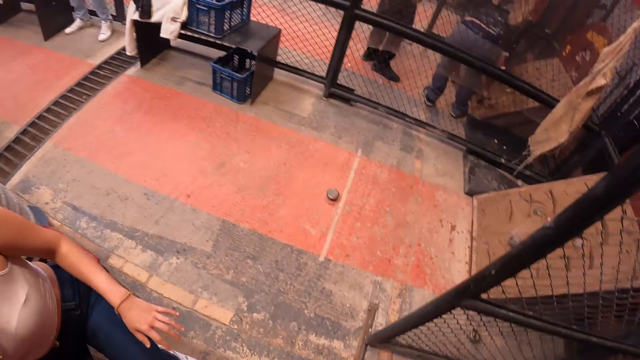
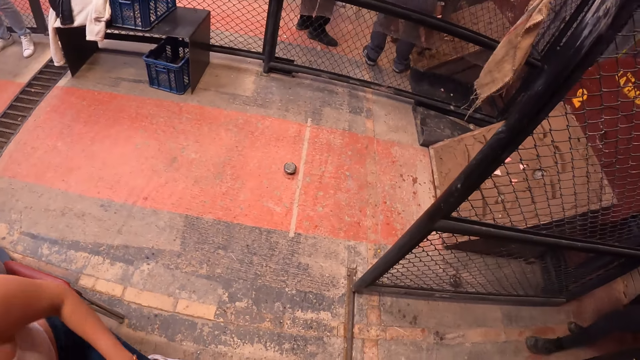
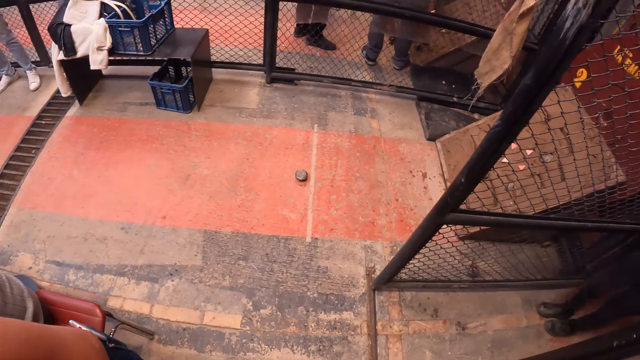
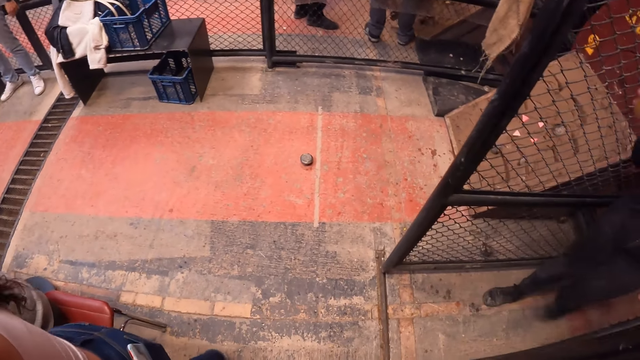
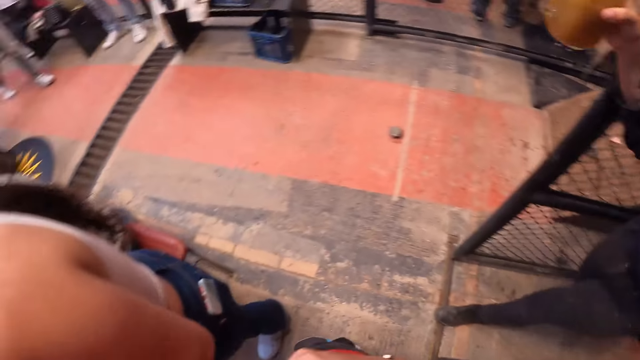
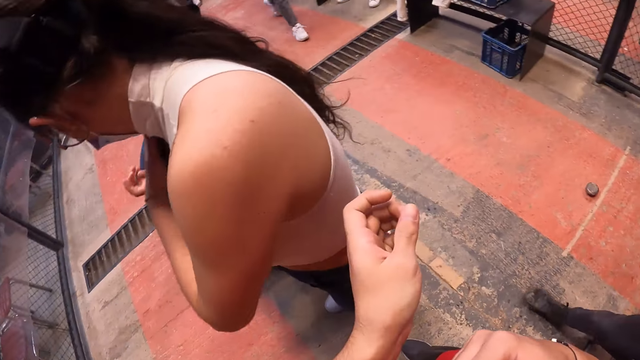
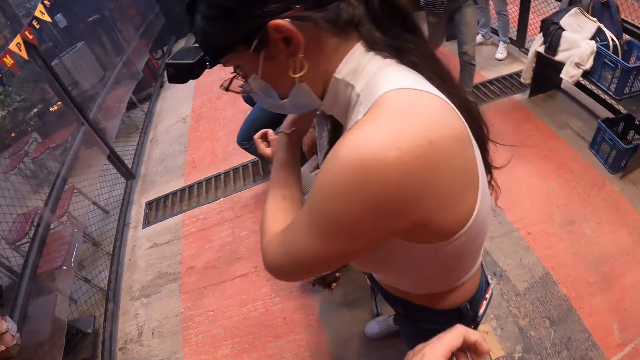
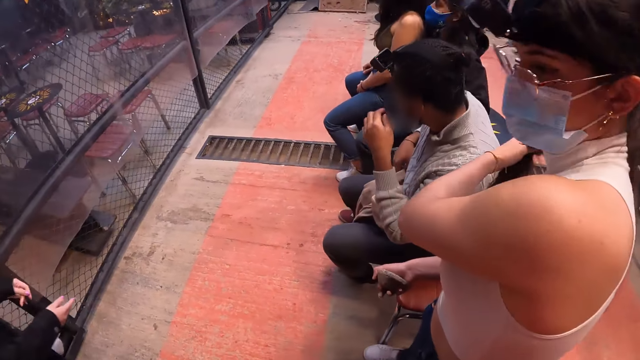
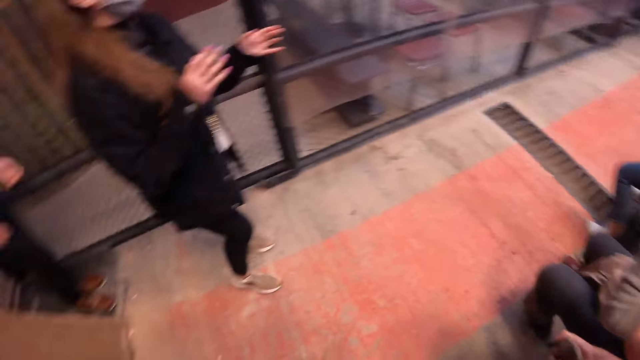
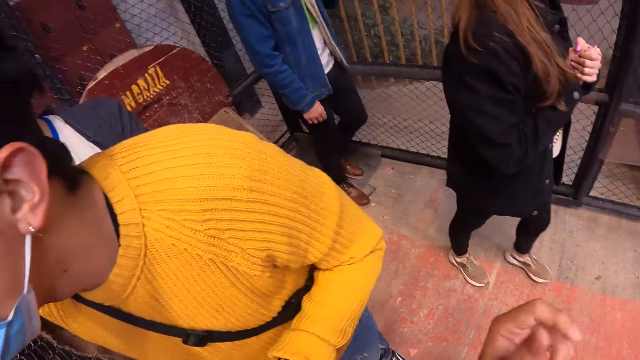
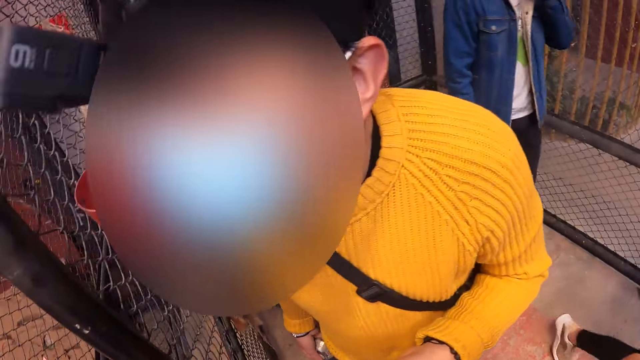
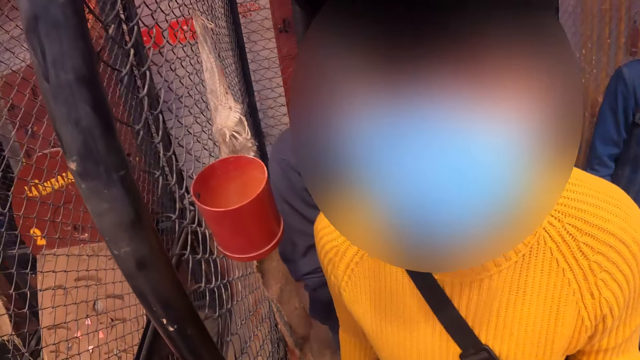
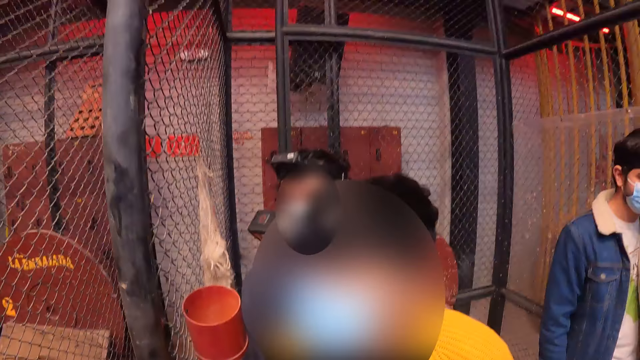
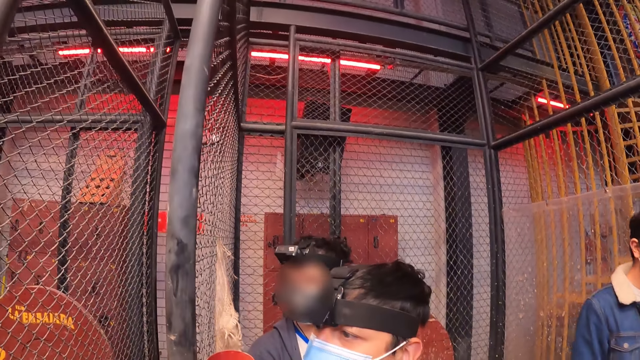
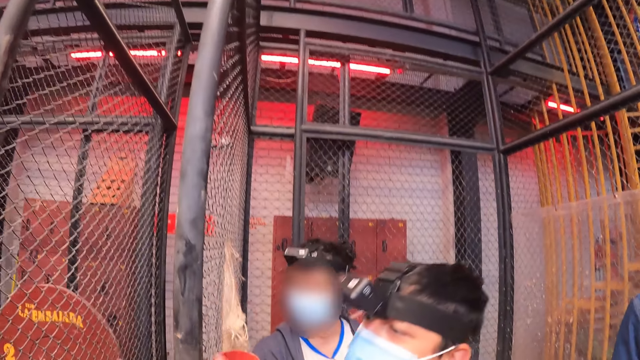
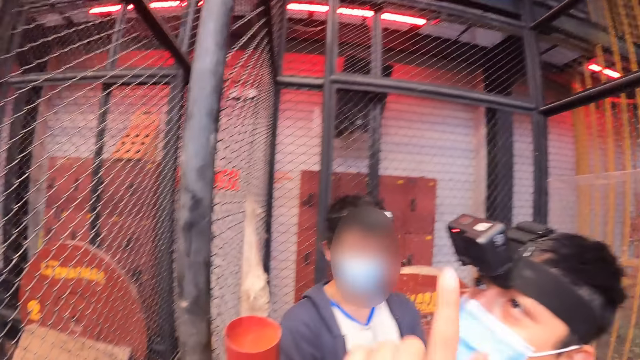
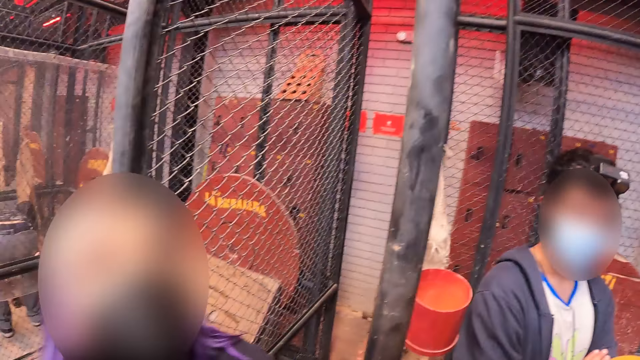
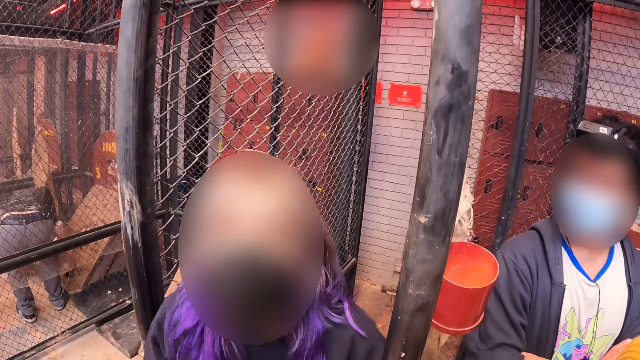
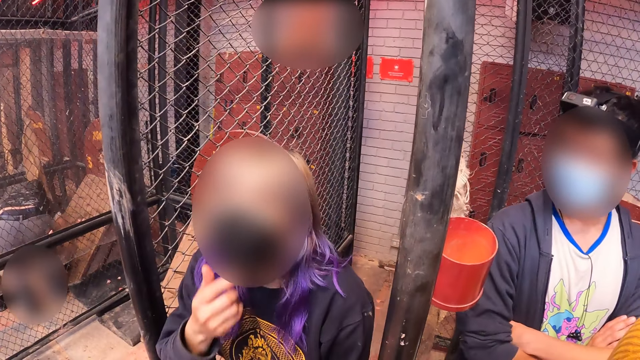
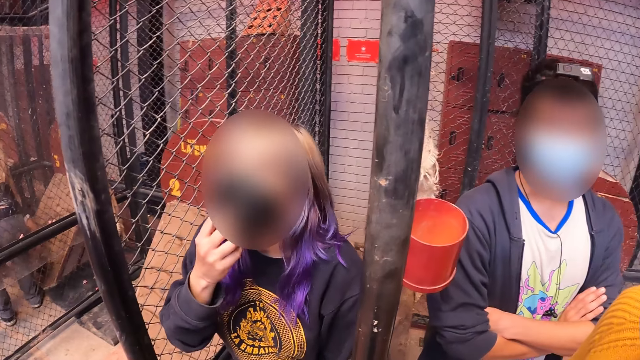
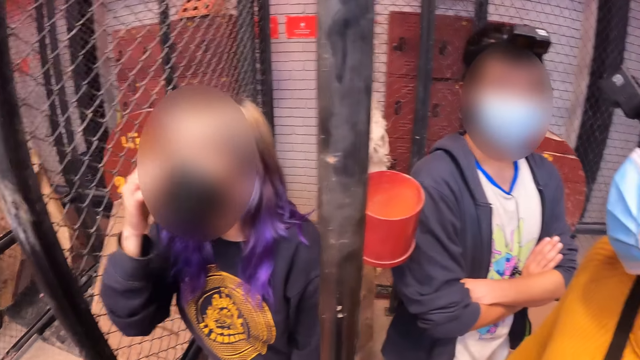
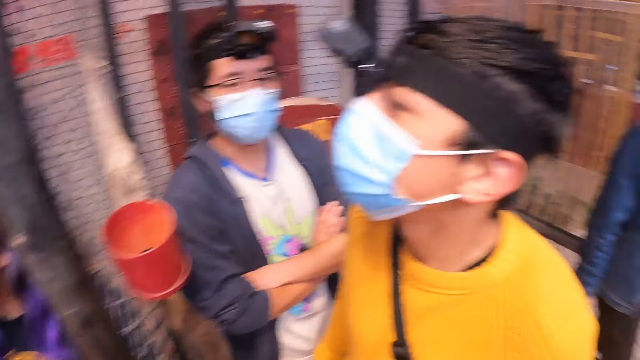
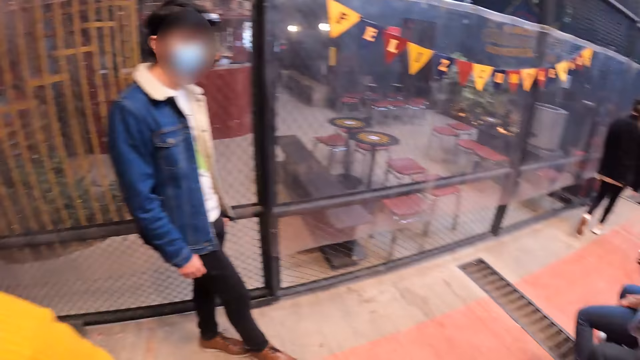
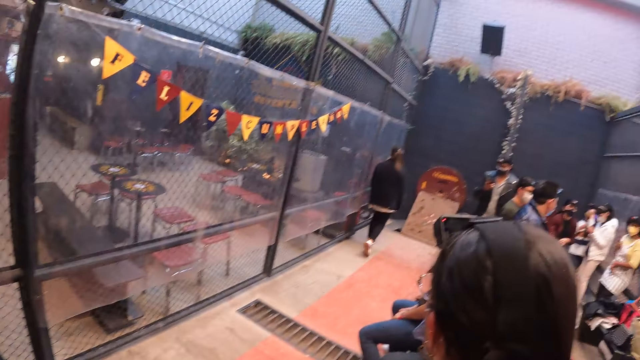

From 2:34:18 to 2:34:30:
The camera wearer looks around. A woman rises from the bench. The woman fiddles with her hair with her left hand. A man touches his face with his left hand. Another woman claps her hands. Another man lifts his left hand towards his face. The second woman walks towards the board on the floor. A third woman touches a nose mask on her face with her right hand. The third woman touches her face with her right hand.

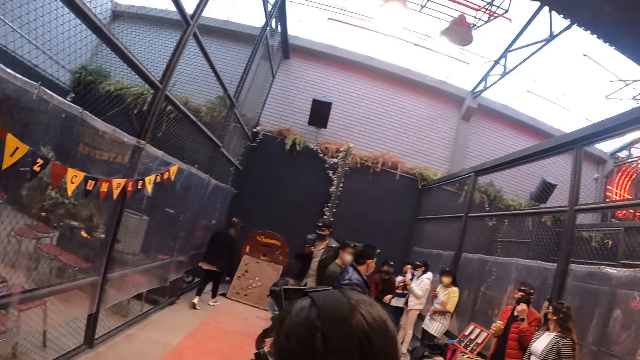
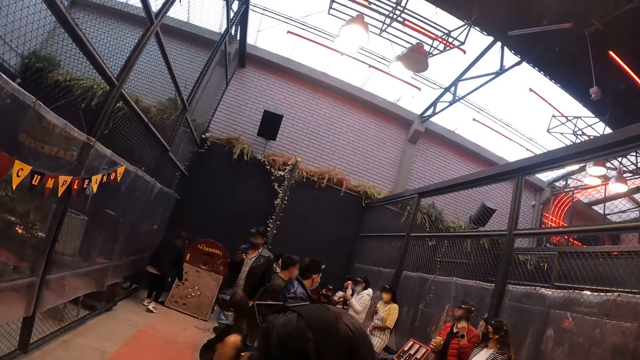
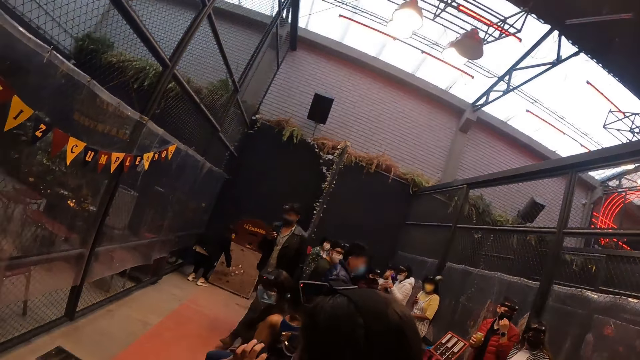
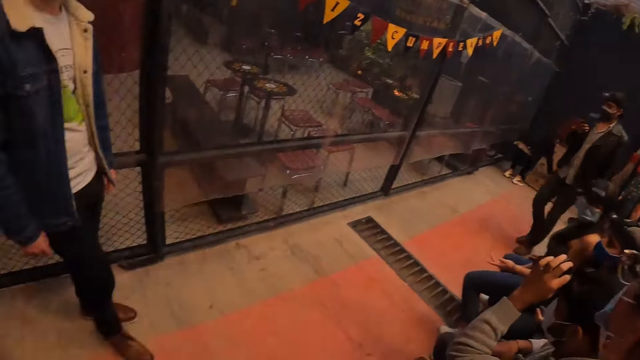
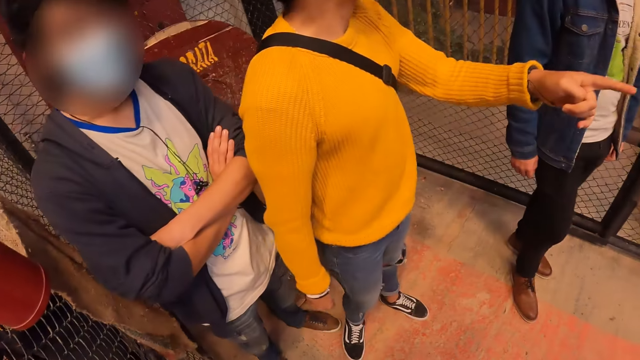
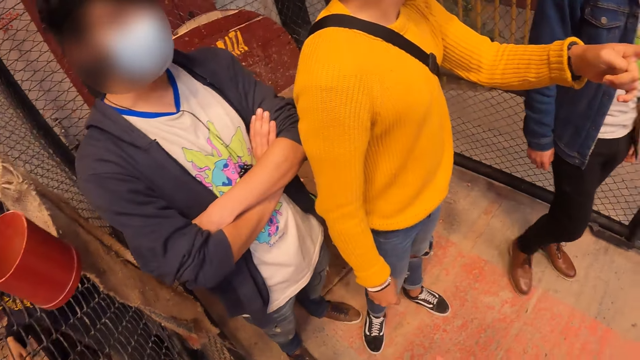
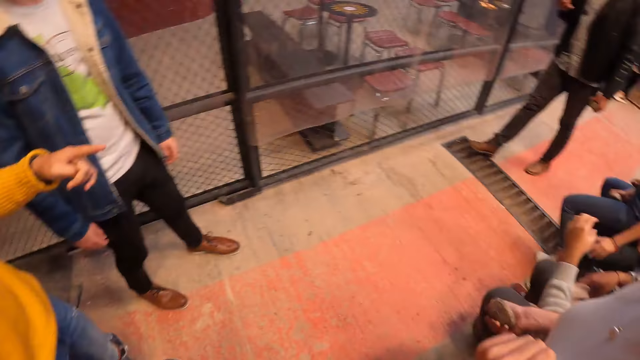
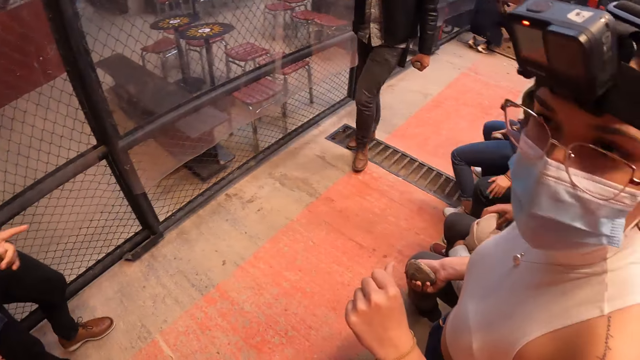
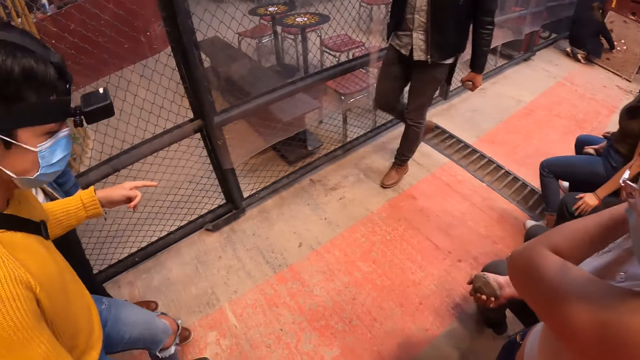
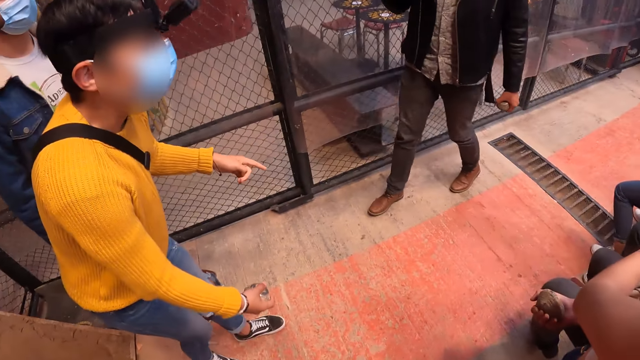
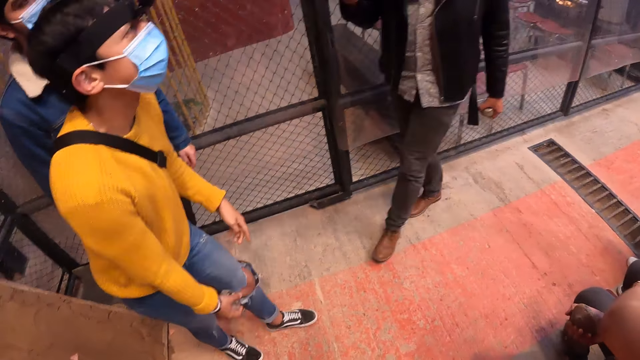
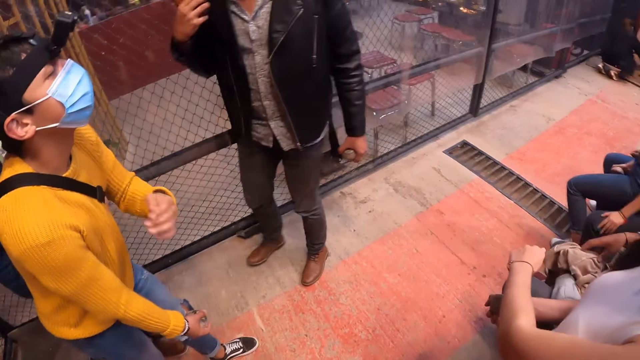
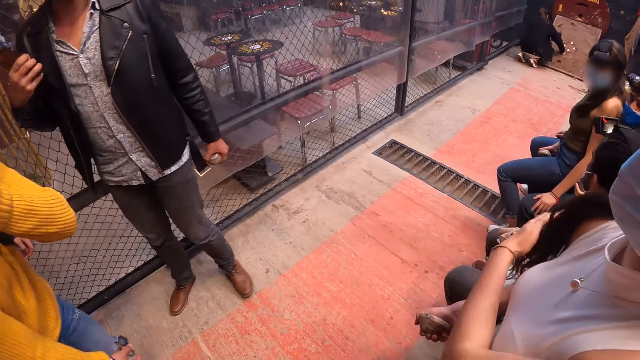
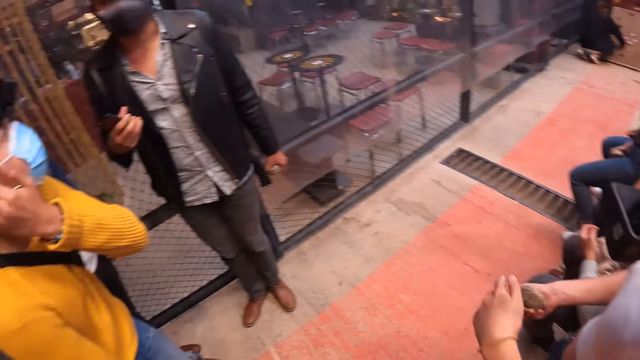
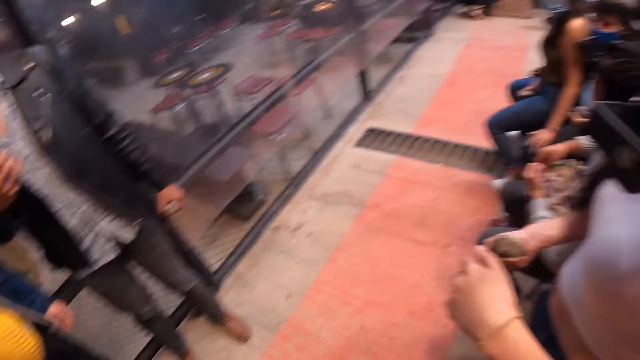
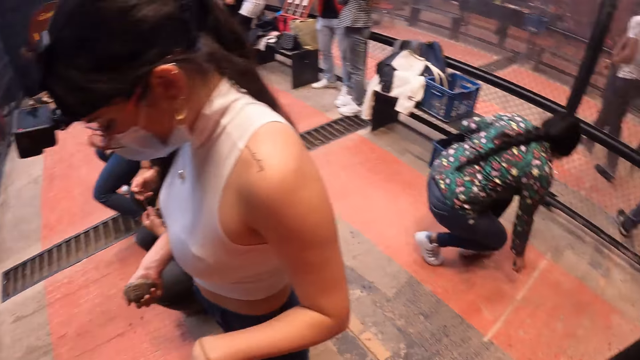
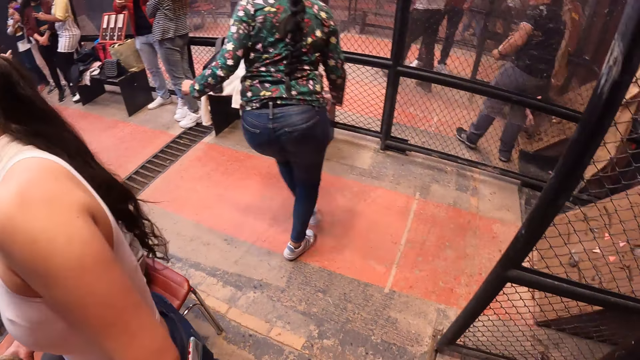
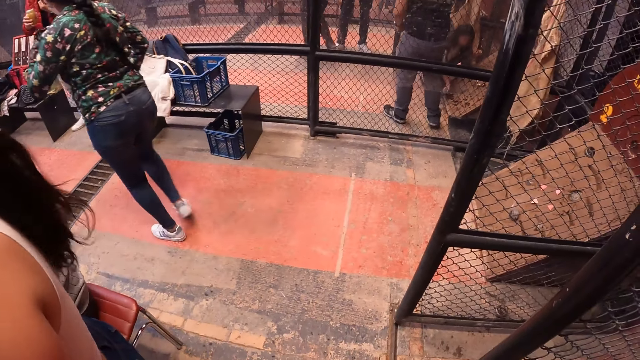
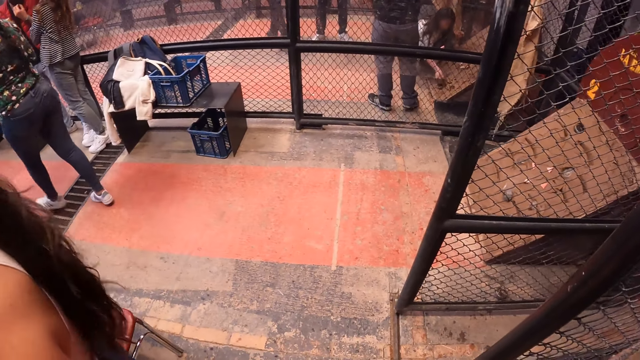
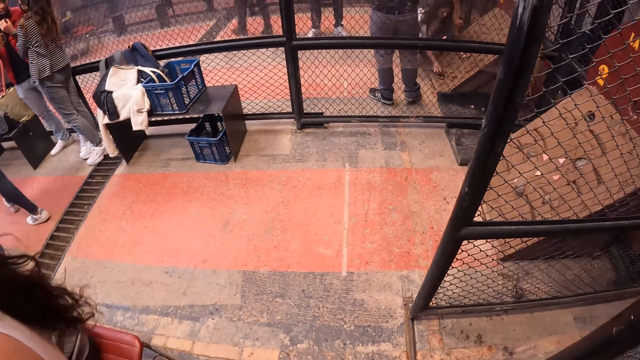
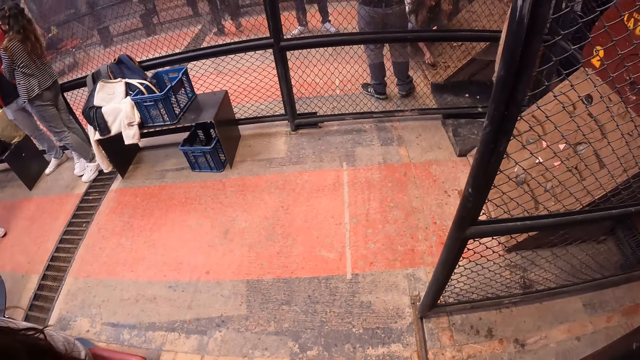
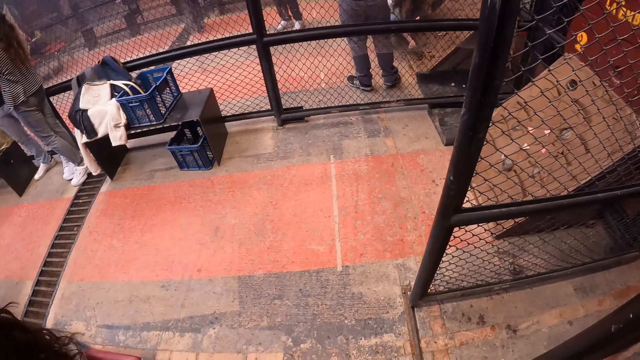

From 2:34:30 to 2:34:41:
A man walks towards another man. A woman touches the board on the floor with her right hand. Another woman fiddles with her hair with her left hand. The second man touches his right ear with his left hand.
